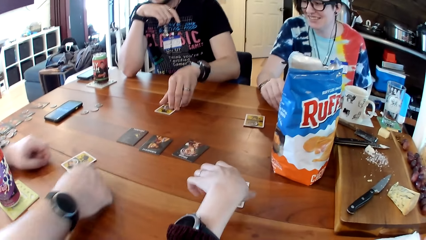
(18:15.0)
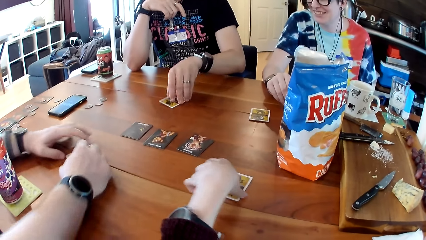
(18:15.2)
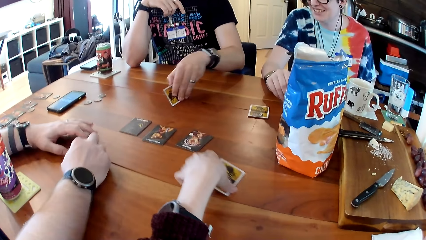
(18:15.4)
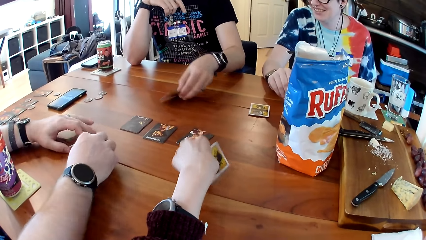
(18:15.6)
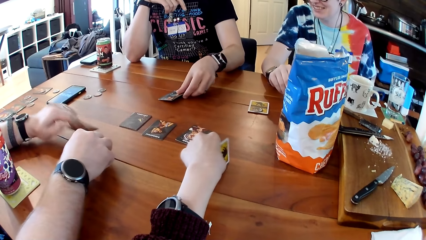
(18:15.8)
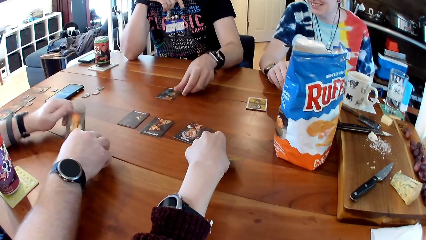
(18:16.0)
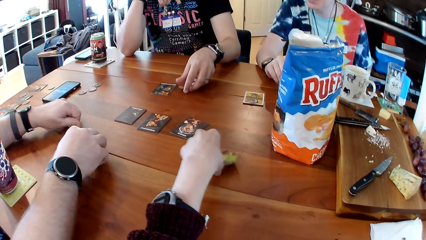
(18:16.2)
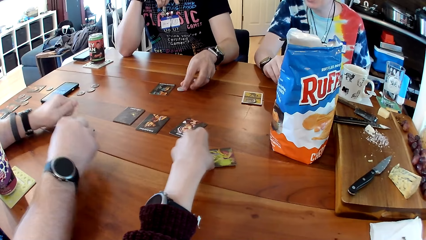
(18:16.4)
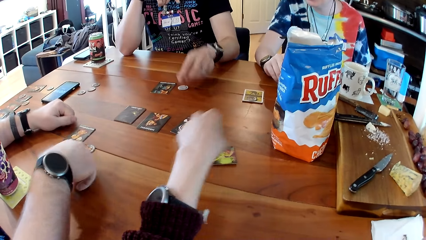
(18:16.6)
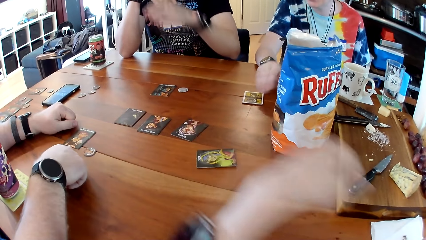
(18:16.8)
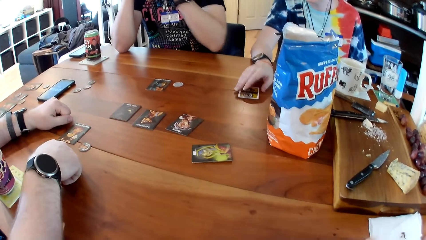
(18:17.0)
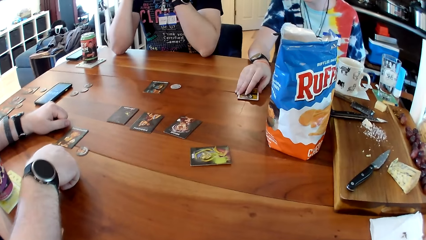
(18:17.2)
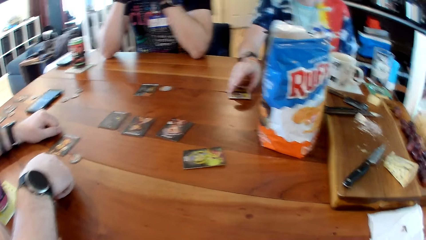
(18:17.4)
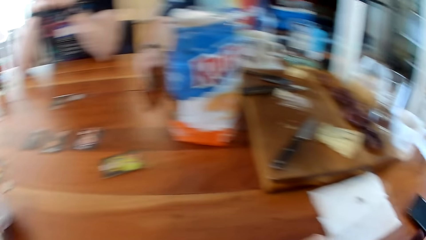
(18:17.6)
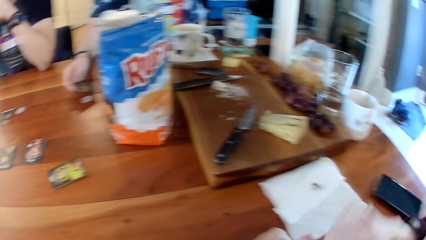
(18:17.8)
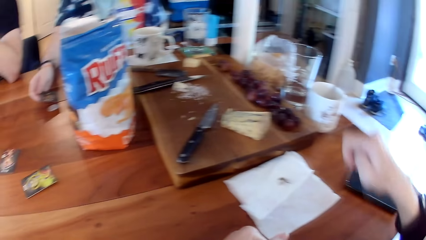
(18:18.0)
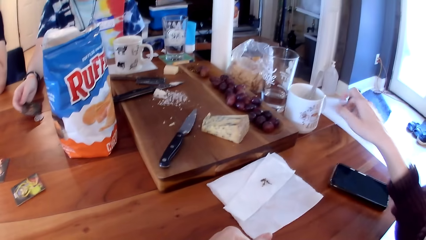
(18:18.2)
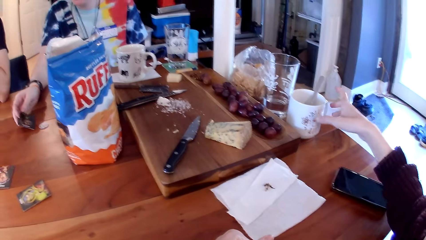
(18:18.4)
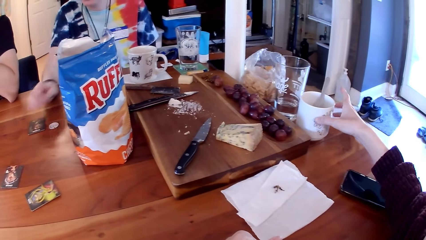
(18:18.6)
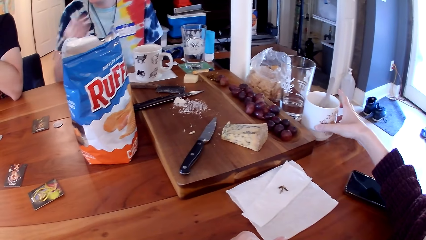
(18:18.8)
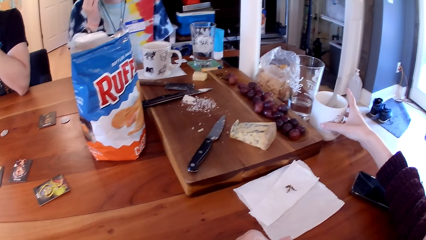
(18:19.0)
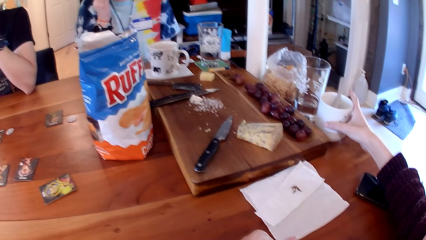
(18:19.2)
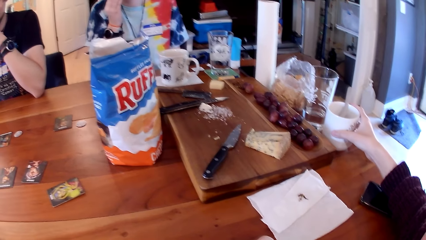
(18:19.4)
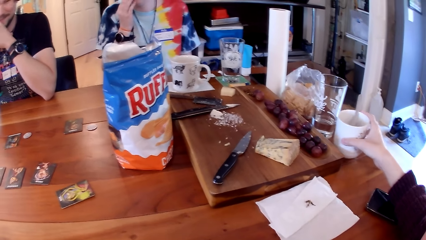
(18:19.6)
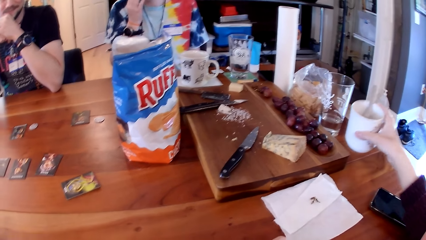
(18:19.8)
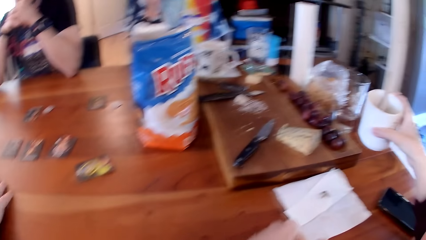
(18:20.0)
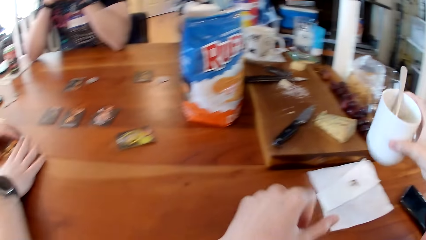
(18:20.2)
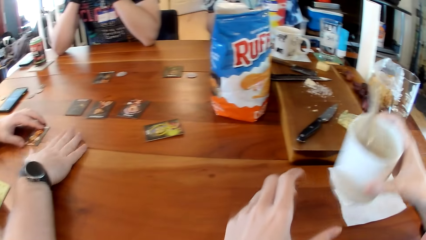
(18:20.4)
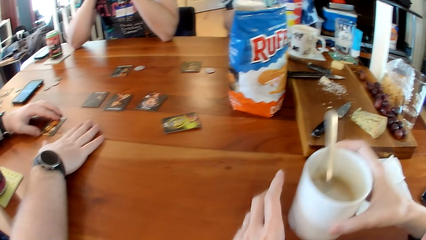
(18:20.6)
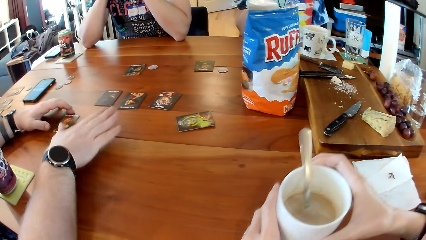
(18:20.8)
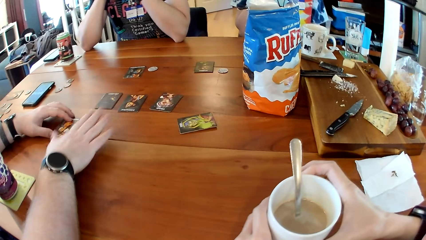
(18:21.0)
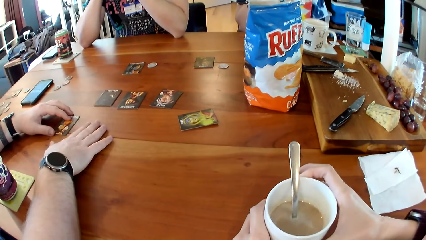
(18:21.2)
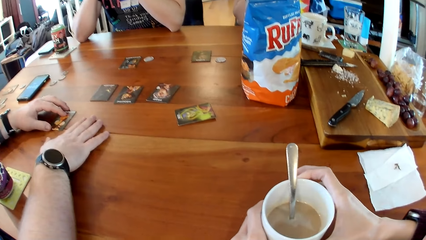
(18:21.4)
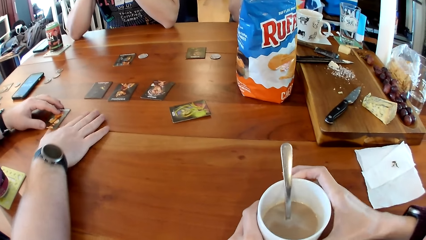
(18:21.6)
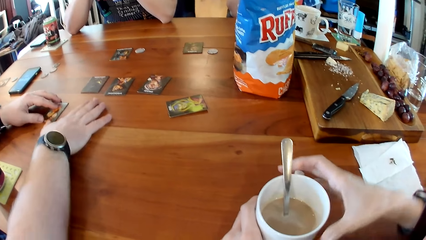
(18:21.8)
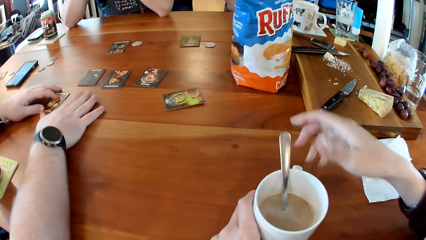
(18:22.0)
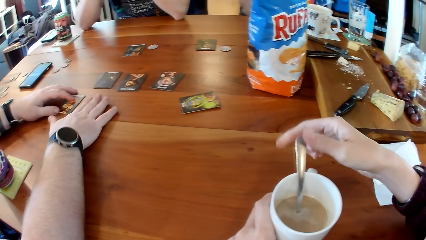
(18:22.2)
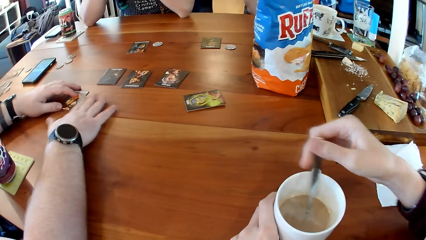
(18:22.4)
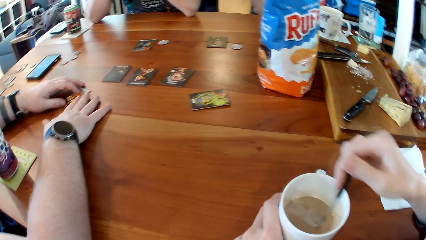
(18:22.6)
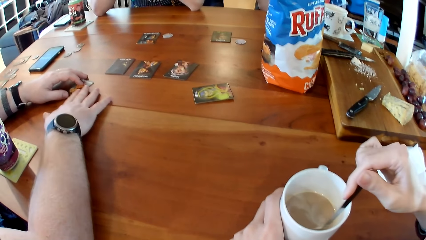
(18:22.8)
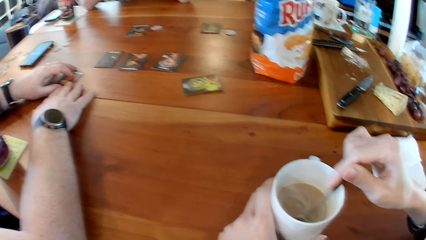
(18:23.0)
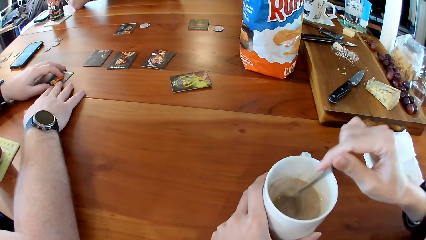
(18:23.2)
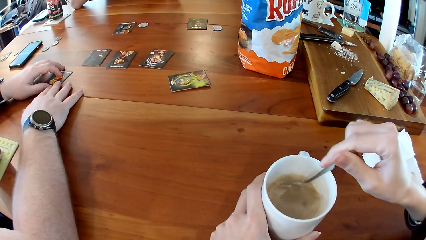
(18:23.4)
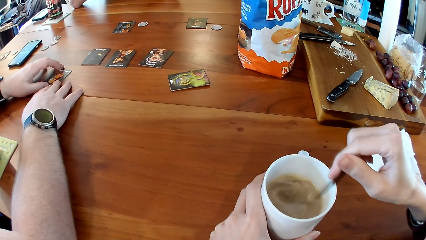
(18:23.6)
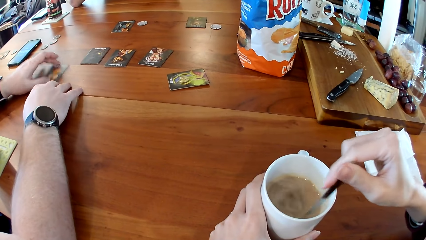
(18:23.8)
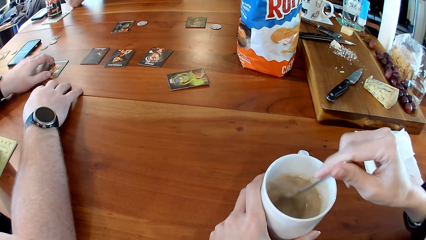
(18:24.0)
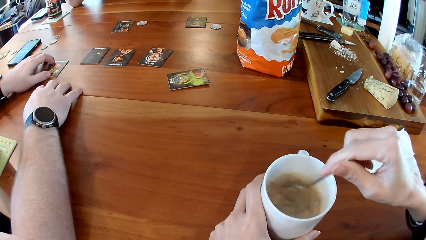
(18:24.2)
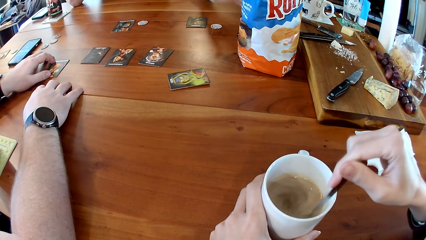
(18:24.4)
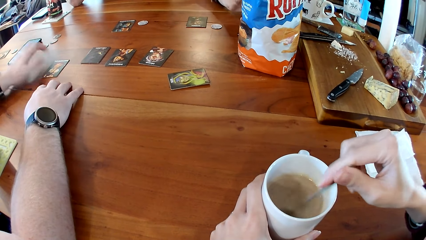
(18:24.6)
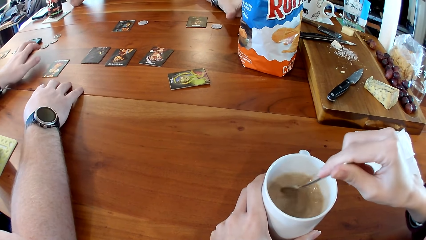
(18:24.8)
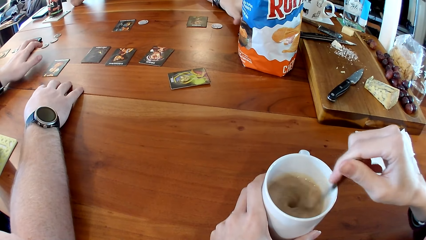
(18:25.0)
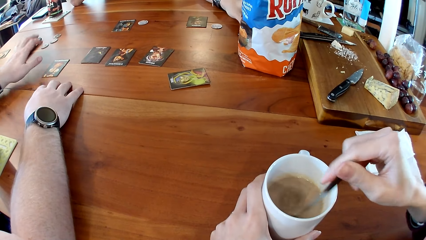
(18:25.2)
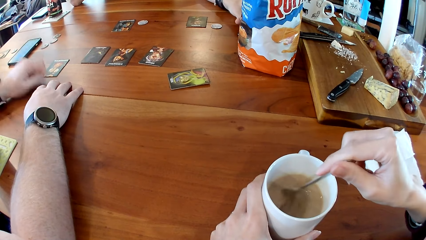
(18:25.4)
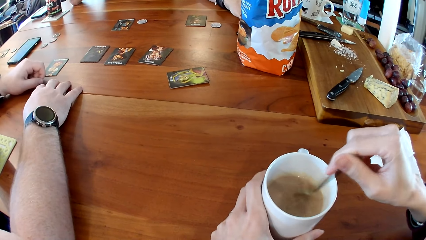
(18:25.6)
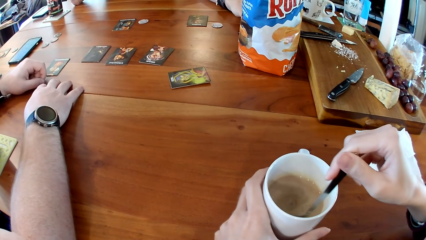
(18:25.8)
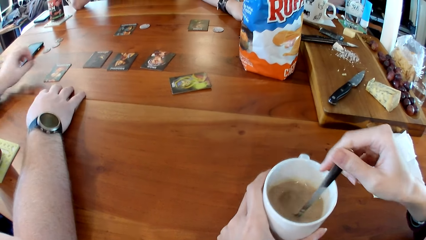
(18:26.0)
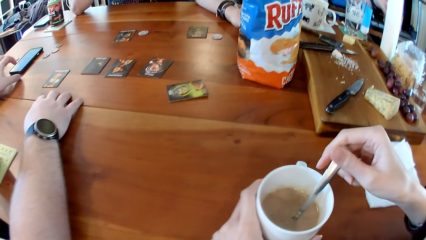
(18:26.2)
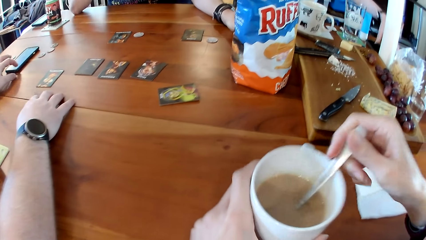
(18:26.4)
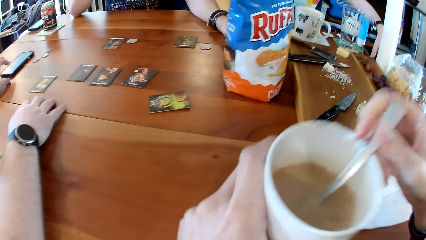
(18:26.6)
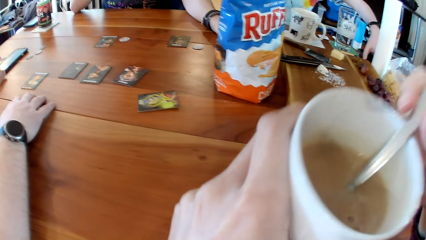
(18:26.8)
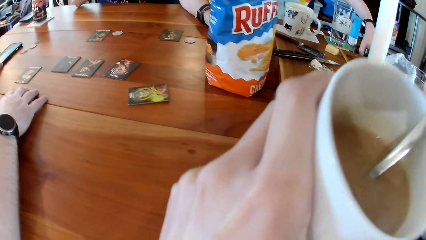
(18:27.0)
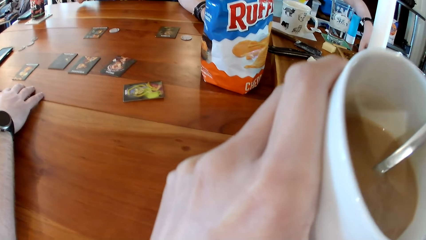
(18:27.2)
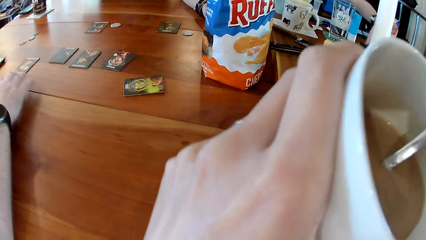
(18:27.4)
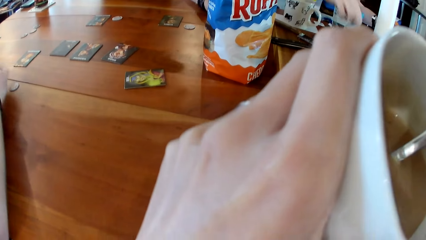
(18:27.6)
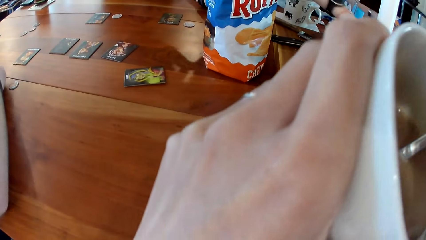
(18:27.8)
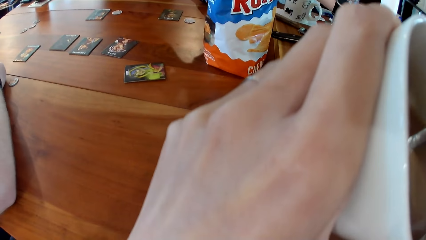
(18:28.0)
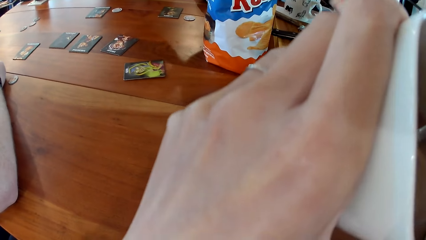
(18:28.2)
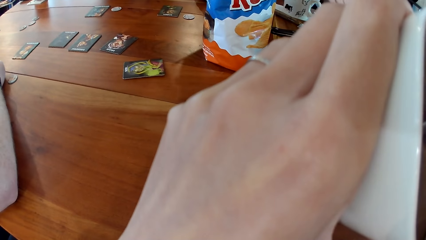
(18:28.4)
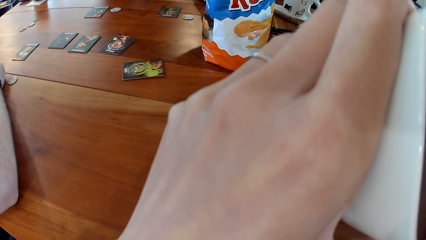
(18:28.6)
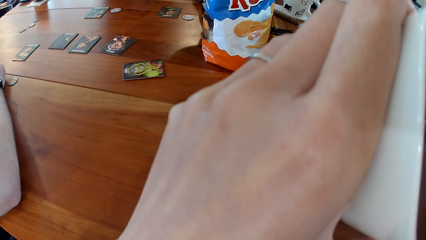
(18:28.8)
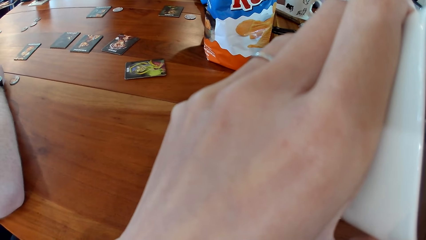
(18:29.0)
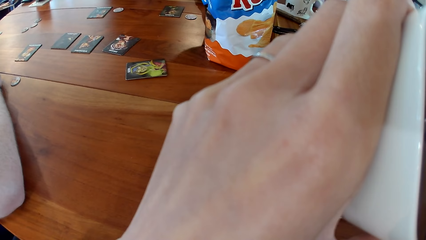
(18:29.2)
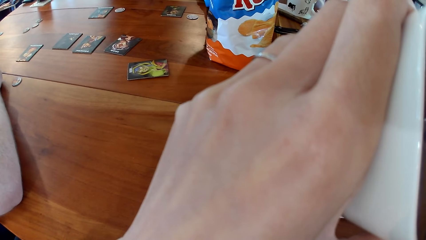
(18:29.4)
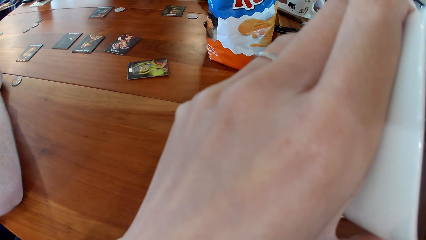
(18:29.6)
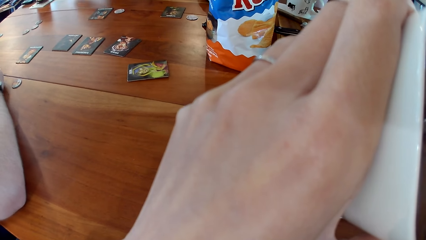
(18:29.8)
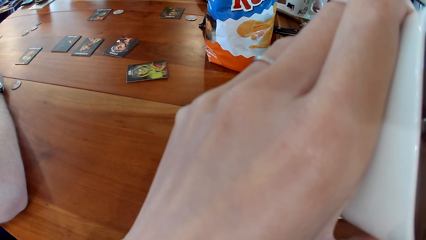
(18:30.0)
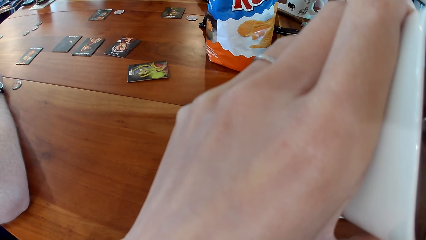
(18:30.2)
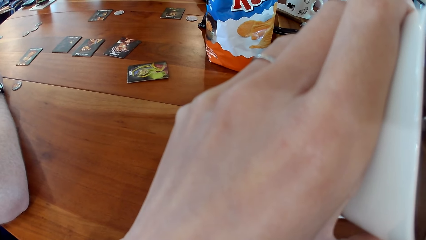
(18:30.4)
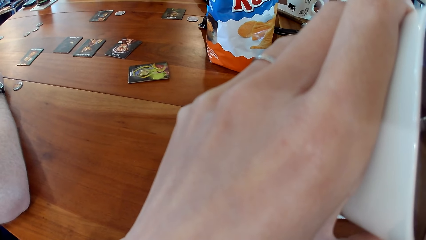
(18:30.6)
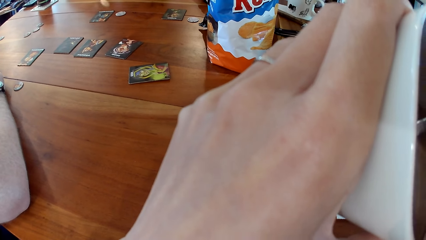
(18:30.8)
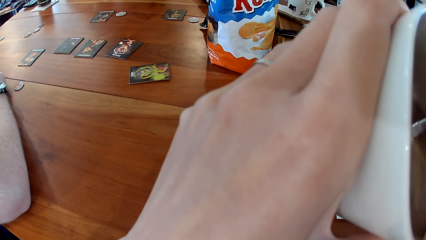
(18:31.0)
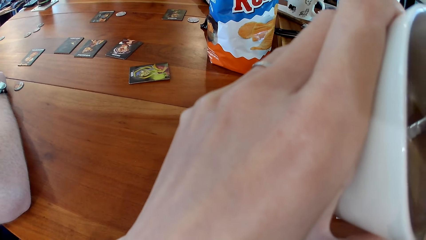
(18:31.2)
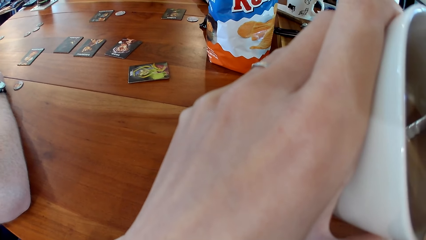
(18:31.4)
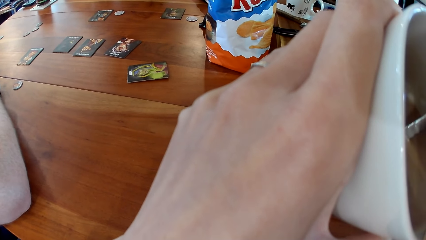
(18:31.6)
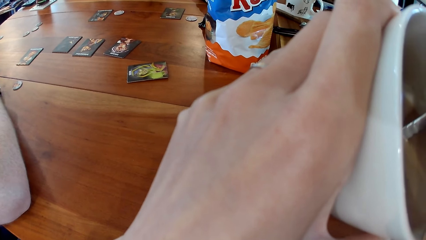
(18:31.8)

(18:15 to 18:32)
A man turns over the game card on the table with his left hand. The camera wearer turns over the game card with her left hand. The man picks up a card. Another man turns over the game card with his left hand. The camera wearer picks up the card. The other man removes the token from the top of the game card with his right hand, holds the card, and drops the token on the table with his right hand. The first man drops the token on the table with his left hand. The camera wearer puts down the card. A woman holds the card. The camera wearer picks up a white mug from the table with her right hand. The other man taps the table with his right hand. The camera wearer holds the white mug with her hands. The other man gestures with his hands and rubs the table with his hands. The camera wearer drops the white mug on the table with her hands. She stirs the tea in the white mug with a spoon in her right hand and holds the spoon. The other man pushes the card and operates the smartphone with his left hand. The camera wearer picks up the white mug from the table with her left hand. The other man touches the phone and drags the smartphone on the table with his left hand. The camera wearer drinks the tea from the white mug in her left hand.
